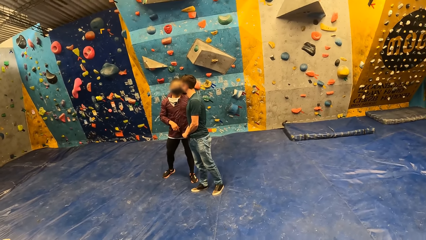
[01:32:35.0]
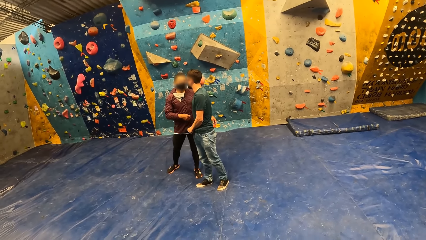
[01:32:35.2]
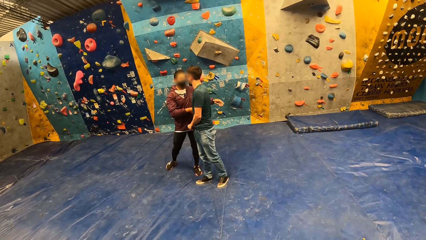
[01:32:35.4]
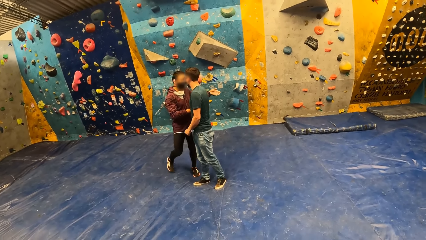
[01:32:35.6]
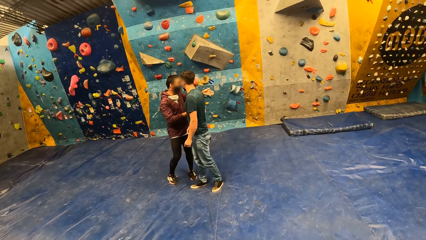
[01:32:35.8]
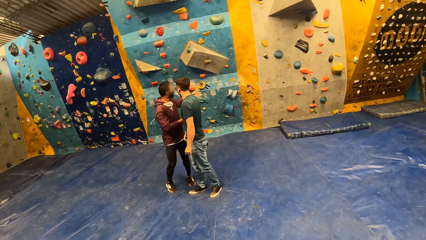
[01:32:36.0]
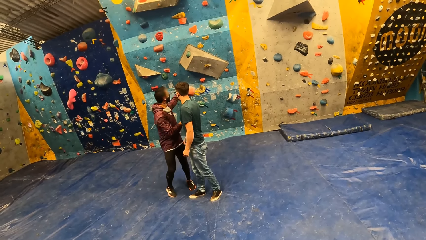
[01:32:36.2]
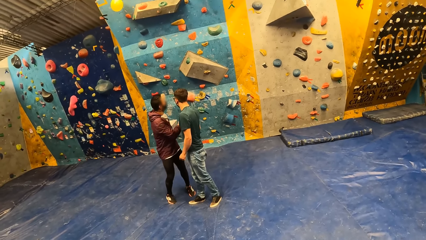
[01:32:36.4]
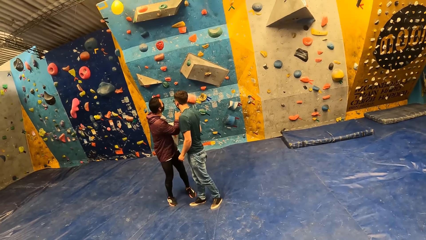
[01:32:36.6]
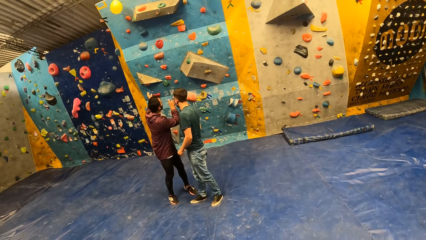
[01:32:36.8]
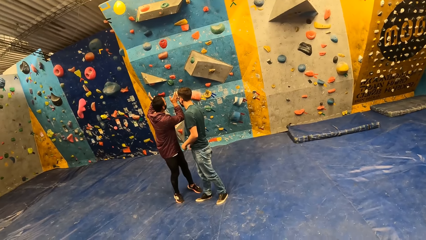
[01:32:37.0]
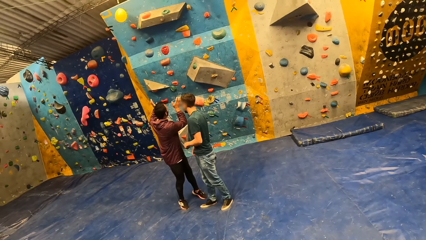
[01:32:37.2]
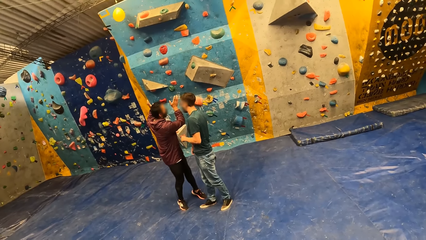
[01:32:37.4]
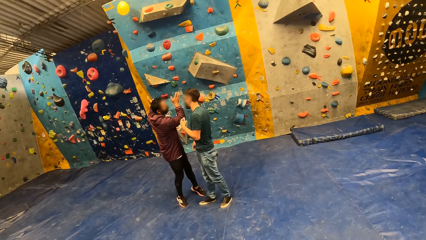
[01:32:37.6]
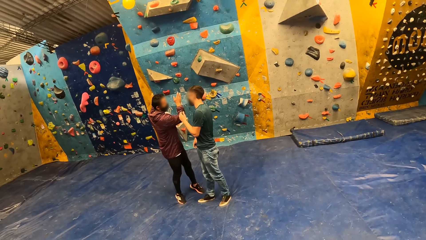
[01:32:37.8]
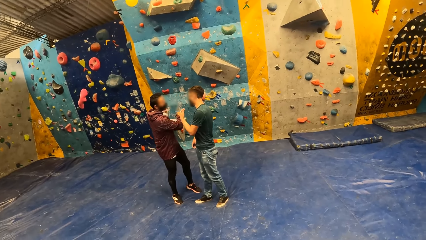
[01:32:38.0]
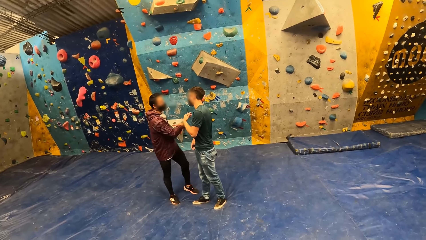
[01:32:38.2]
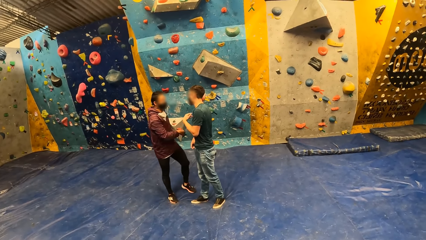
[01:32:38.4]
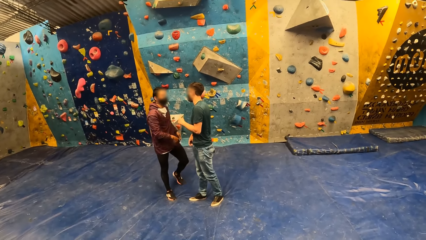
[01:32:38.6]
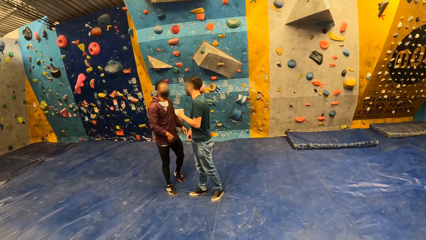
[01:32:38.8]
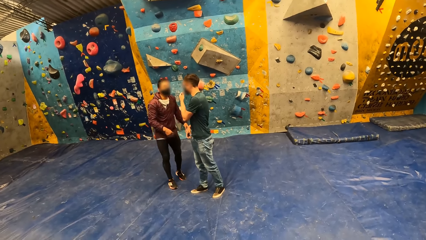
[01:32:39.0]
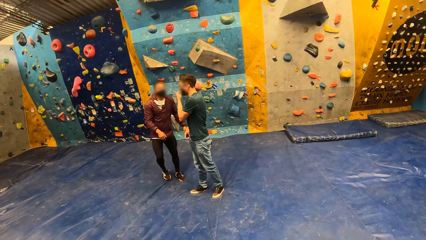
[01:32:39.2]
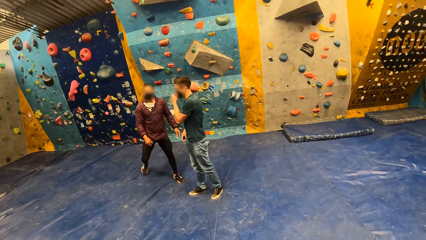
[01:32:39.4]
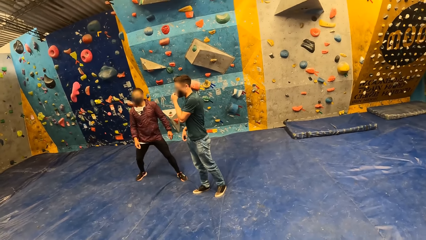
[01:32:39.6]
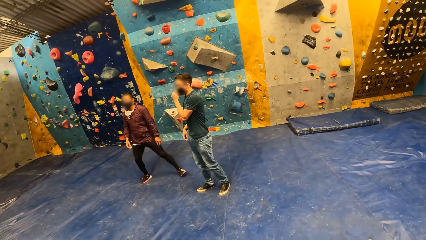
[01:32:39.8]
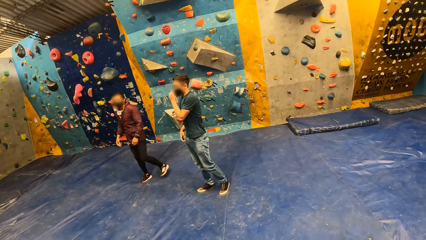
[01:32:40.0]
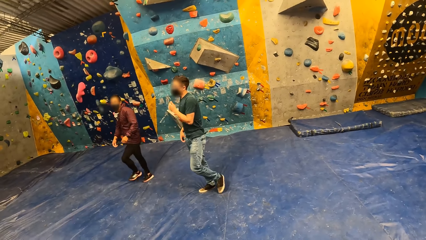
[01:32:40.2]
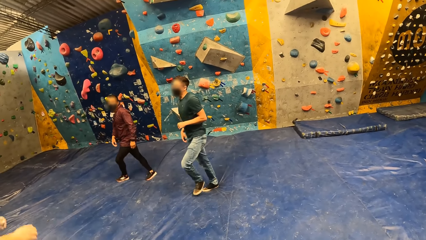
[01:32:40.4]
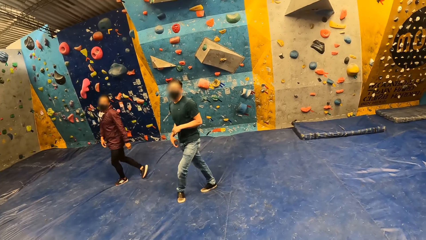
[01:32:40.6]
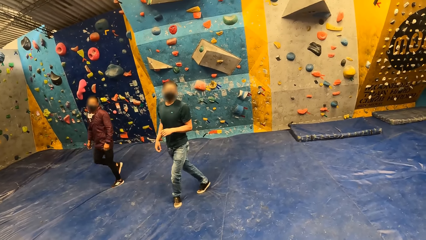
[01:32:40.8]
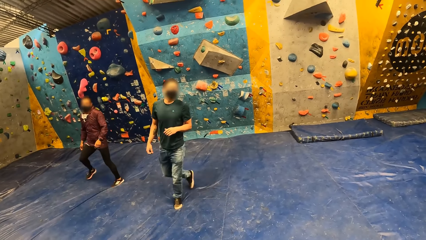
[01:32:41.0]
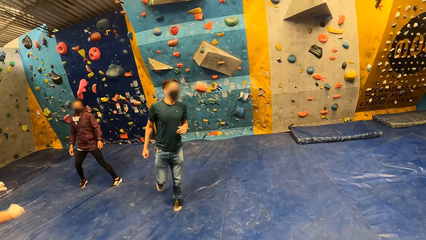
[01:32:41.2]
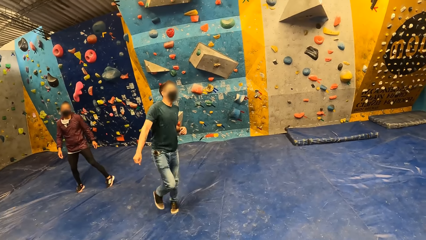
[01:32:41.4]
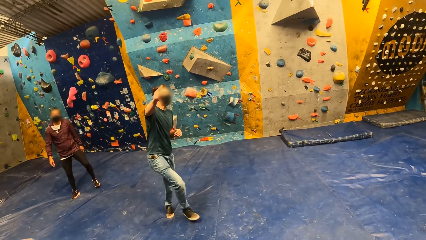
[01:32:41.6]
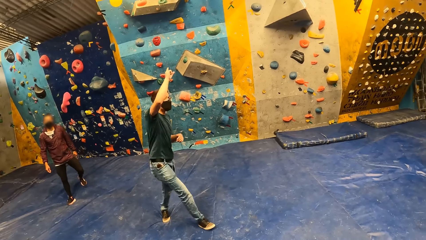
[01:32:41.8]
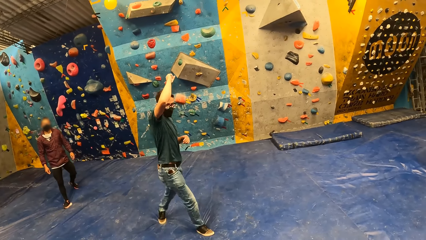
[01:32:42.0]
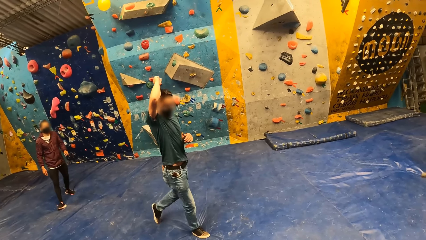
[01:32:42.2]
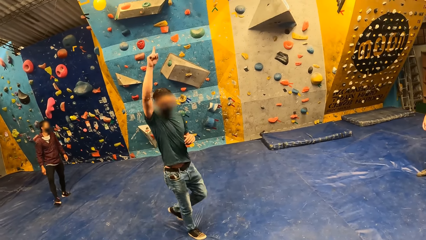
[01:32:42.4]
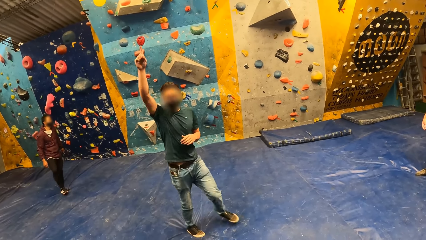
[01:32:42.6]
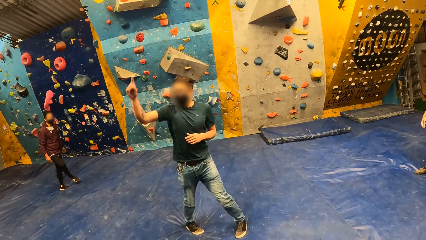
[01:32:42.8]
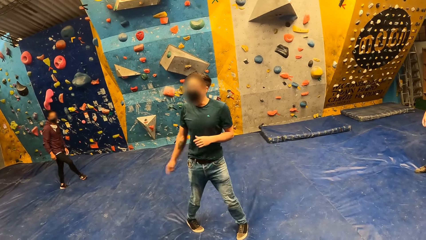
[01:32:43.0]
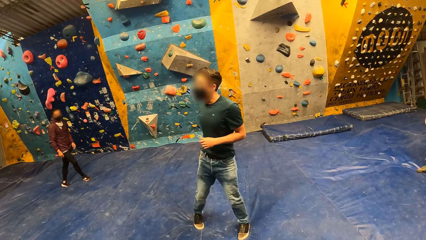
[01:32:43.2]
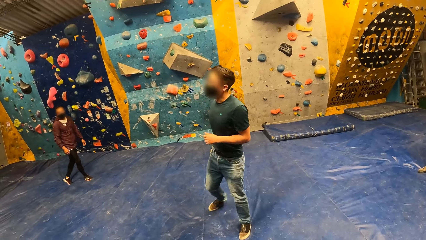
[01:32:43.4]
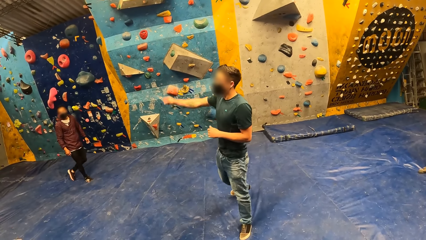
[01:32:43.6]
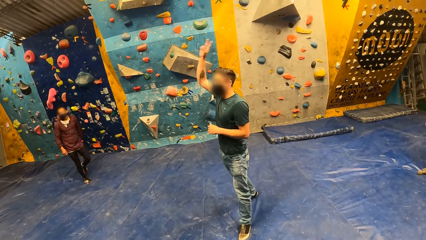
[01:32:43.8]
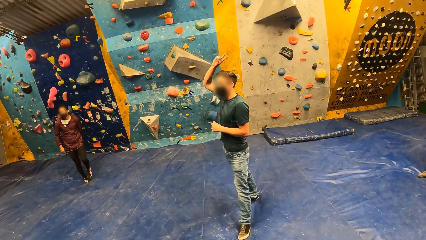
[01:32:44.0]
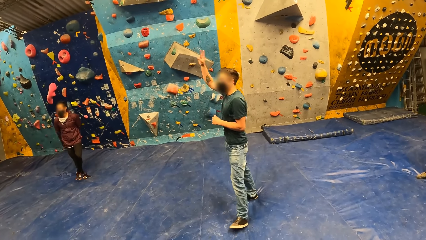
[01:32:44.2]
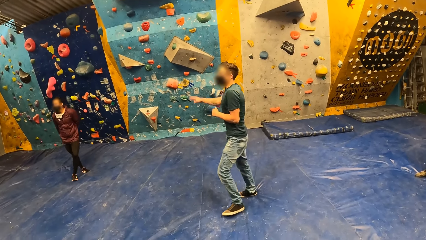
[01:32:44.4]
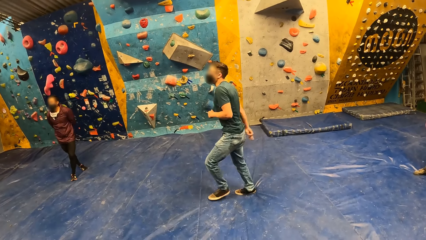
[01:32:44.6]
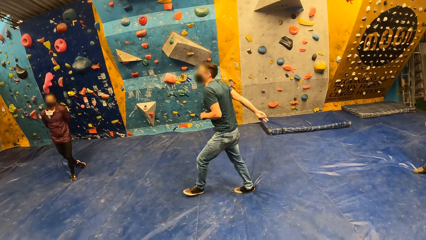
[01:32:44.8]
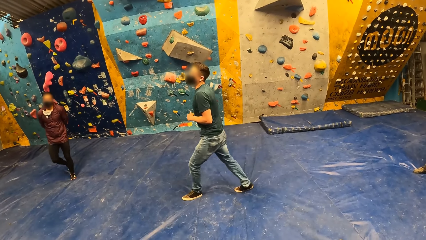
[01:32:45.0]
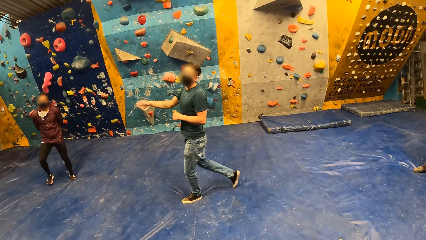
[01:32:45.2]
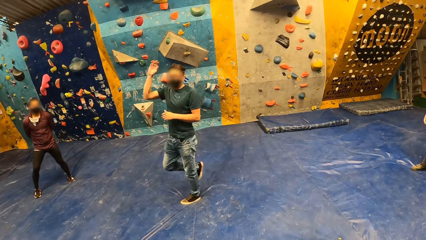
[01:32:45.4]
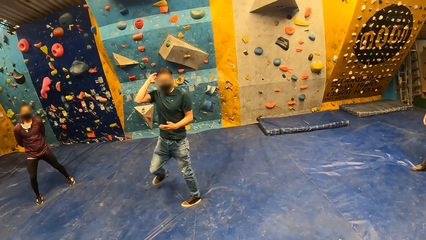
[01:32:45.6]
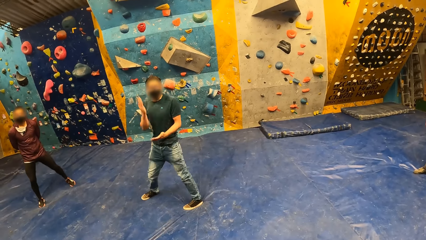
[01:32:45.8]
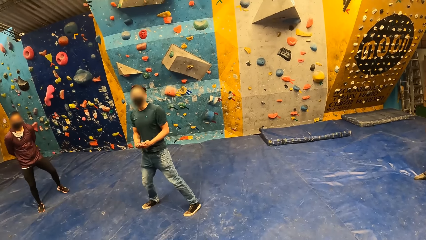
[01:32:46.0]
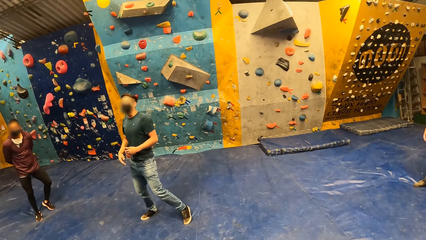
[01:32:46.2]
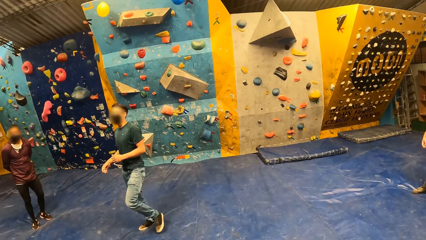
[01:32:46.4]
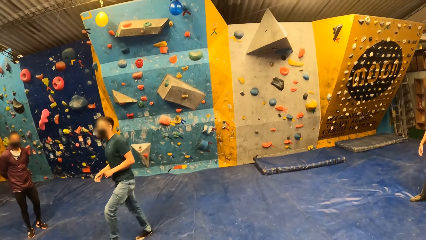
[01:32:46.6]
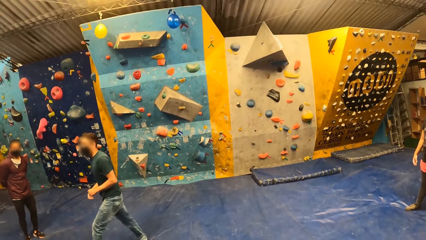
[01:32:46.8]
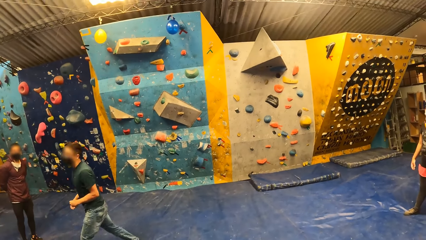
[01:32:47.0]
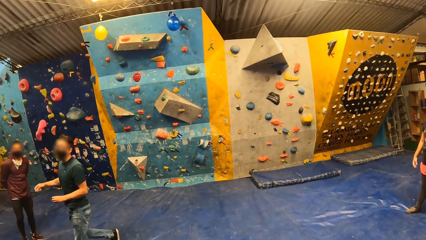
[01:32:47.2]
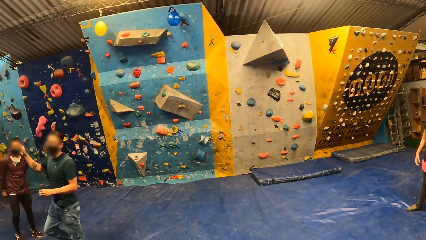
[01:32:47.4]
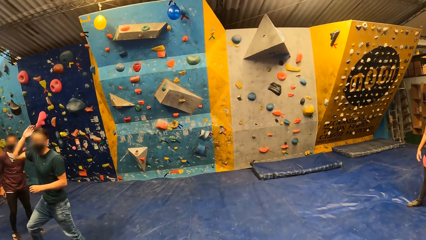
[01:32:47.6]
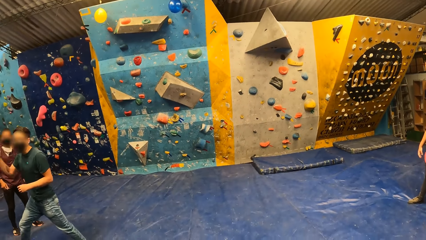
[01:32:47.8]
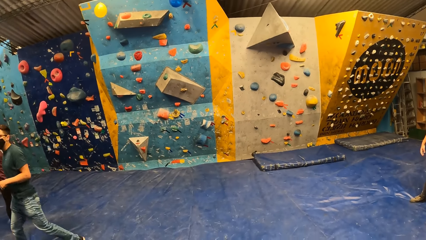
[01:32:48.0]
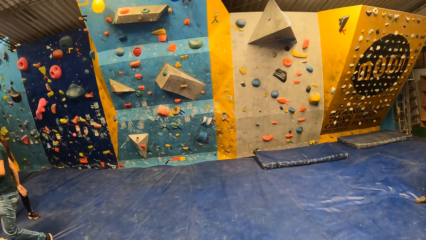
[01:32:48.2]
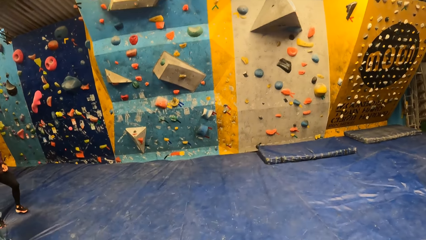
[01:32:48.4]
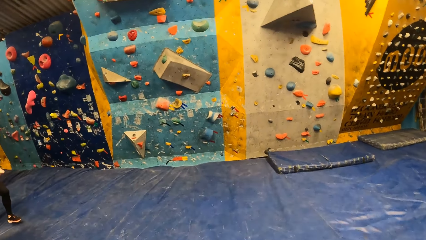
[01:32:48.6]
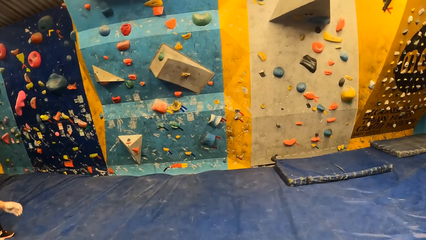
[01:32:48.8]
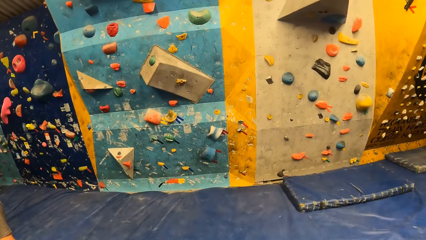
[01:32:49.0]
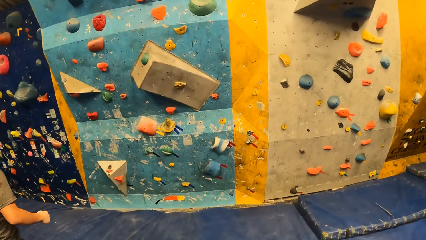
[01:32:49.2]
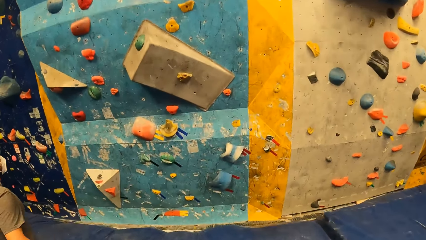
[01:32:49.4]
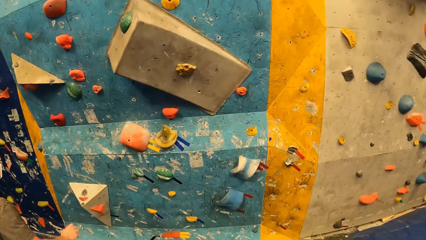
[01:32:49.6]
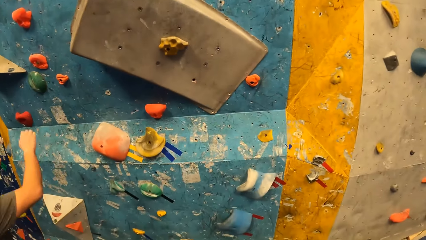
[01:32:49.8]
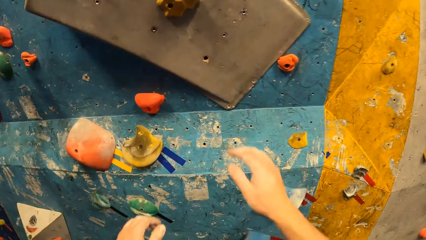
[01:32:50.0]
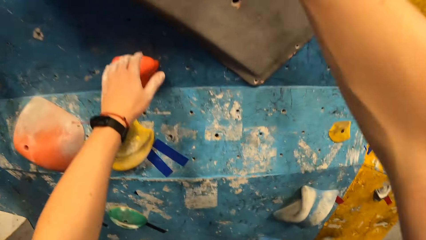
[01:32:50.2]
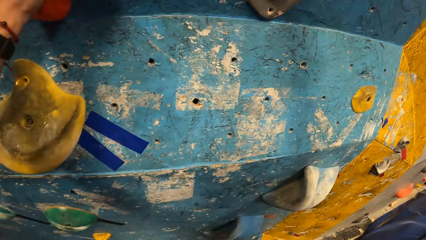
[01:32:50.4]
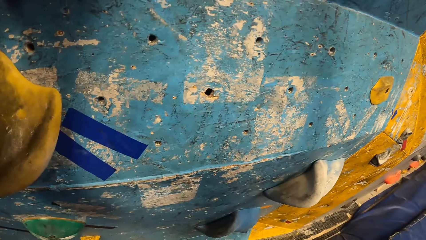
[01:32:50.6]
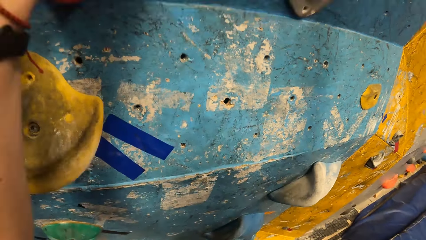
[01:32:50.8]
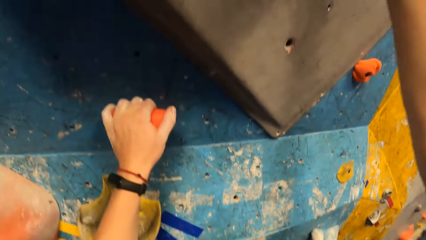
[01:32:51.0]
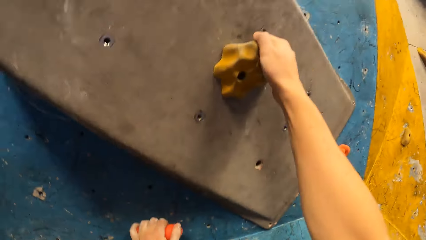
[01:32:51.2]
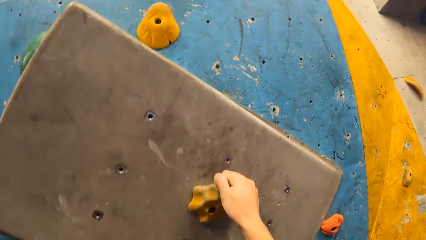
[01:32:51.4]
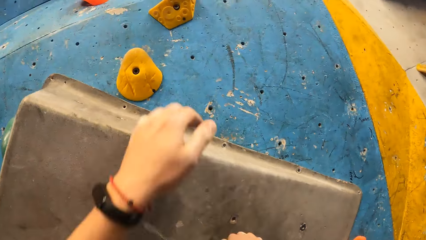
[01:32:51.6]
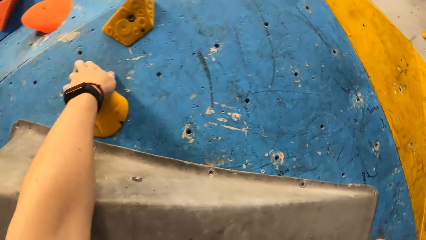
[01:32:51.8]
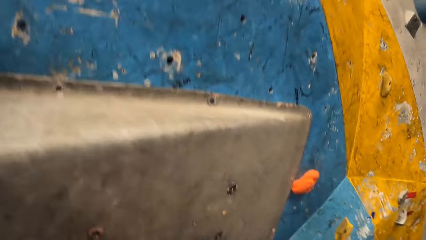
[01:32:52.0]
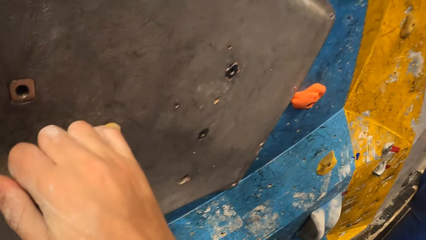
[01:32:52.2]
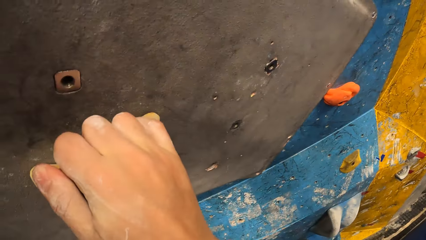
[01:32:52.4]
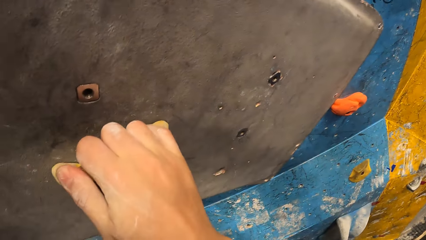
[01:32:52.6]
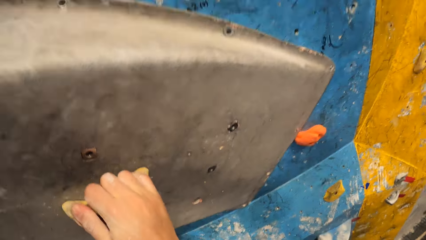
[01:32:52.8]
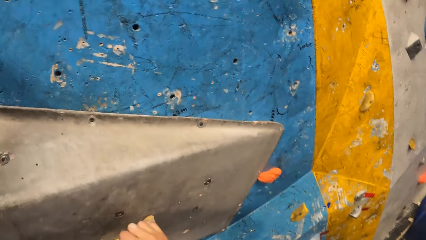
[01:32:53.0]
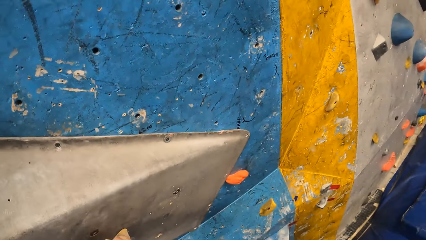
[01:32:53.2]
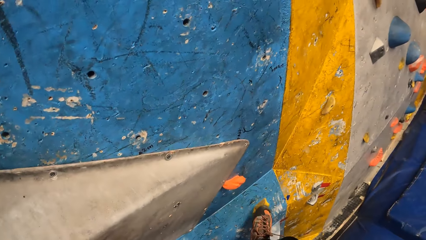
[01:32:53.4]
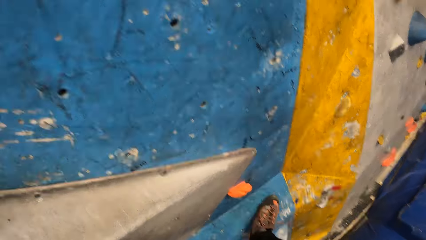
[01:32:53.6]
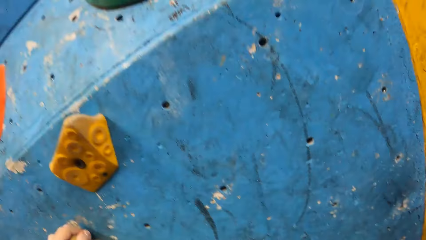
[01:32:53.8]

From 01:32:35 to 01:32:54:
A man inserts the tube in the pocket. Another man climbs the bouldering wall with both hands. The camera wearer climbs the bouldering wall with both hands.
